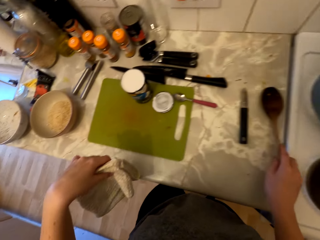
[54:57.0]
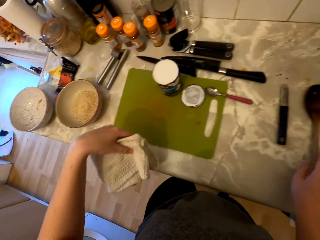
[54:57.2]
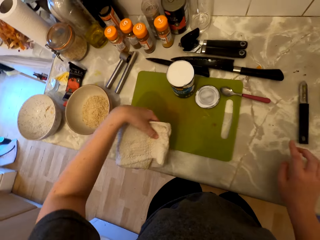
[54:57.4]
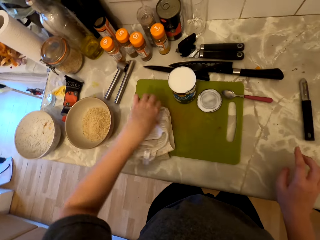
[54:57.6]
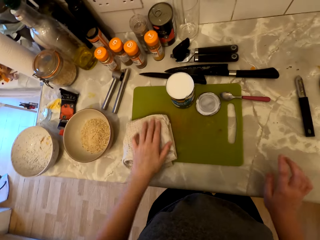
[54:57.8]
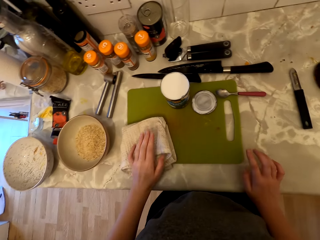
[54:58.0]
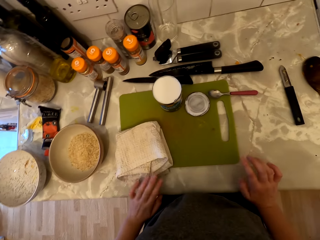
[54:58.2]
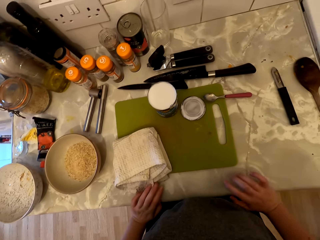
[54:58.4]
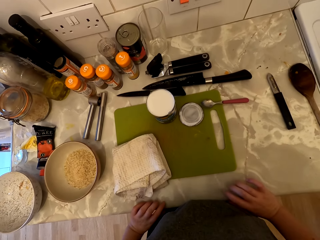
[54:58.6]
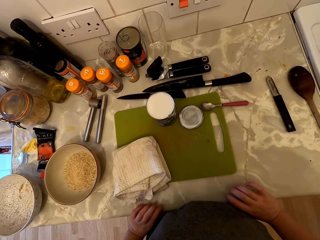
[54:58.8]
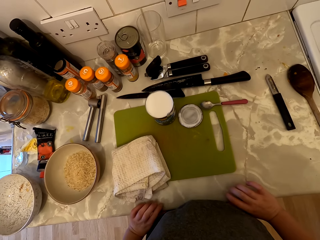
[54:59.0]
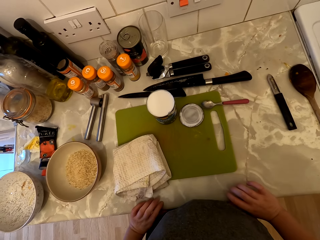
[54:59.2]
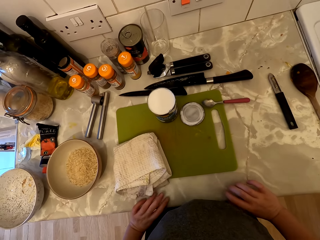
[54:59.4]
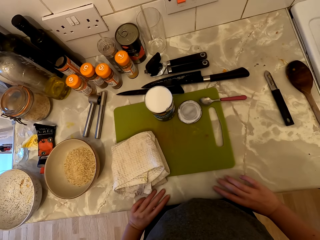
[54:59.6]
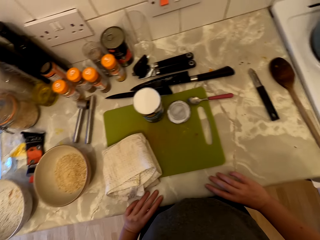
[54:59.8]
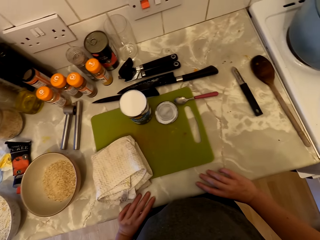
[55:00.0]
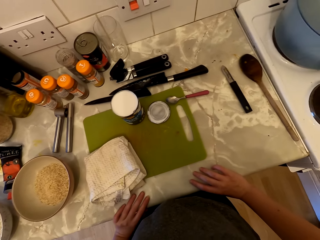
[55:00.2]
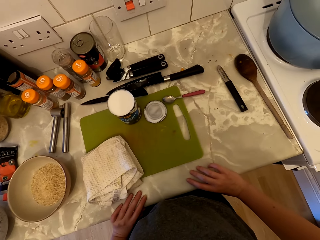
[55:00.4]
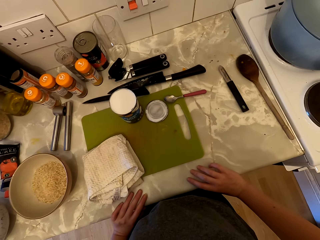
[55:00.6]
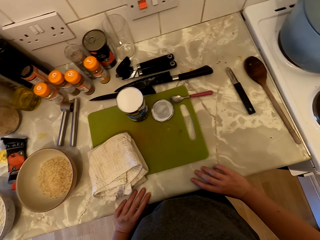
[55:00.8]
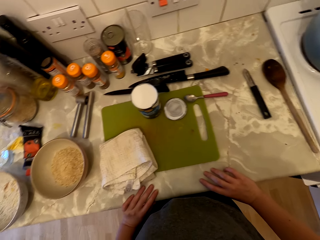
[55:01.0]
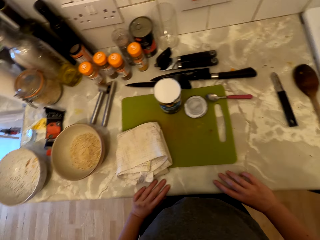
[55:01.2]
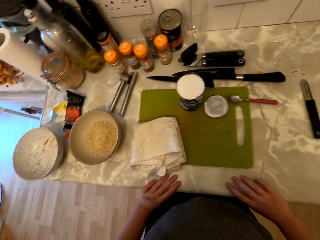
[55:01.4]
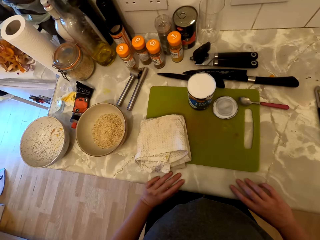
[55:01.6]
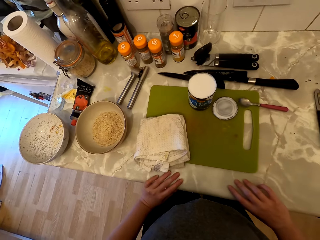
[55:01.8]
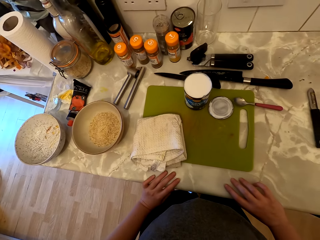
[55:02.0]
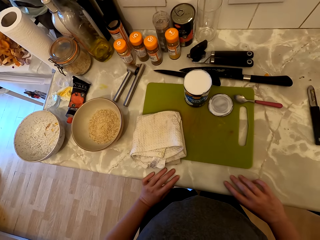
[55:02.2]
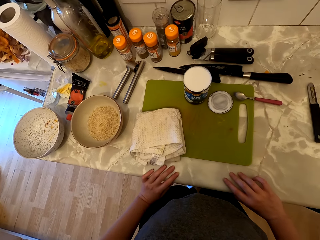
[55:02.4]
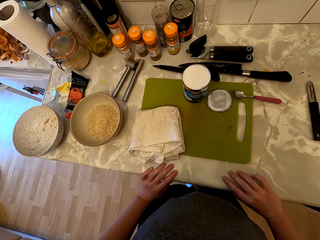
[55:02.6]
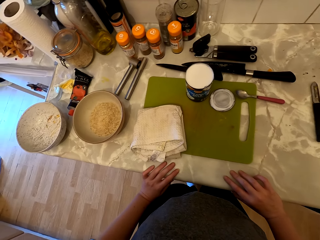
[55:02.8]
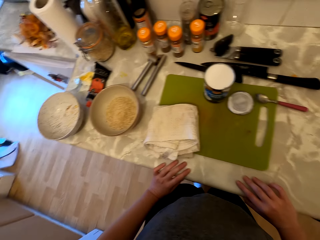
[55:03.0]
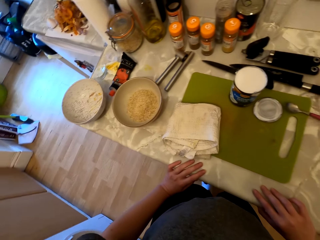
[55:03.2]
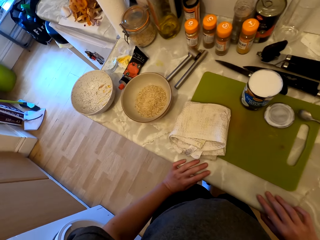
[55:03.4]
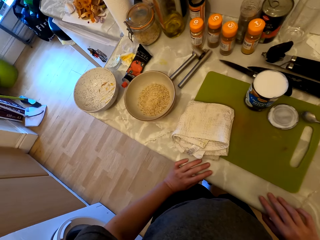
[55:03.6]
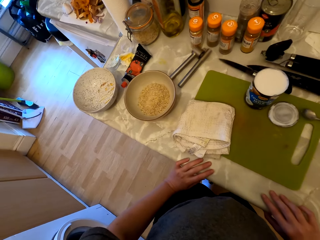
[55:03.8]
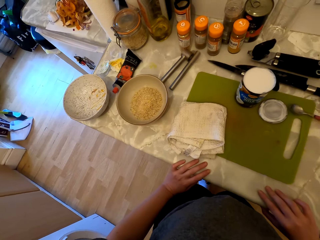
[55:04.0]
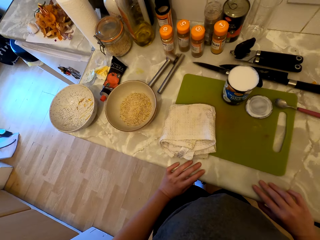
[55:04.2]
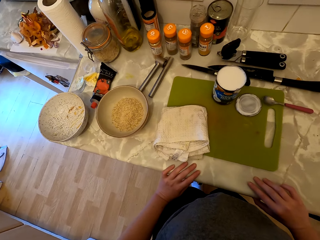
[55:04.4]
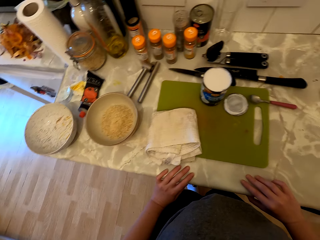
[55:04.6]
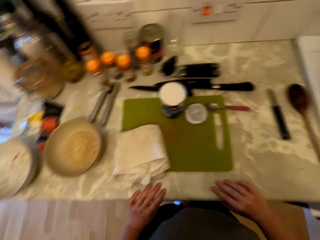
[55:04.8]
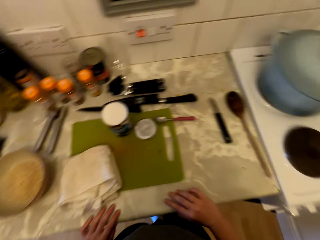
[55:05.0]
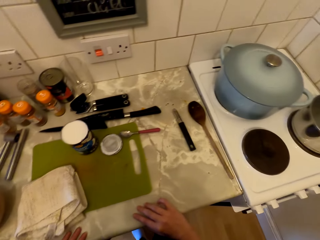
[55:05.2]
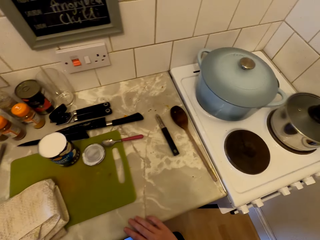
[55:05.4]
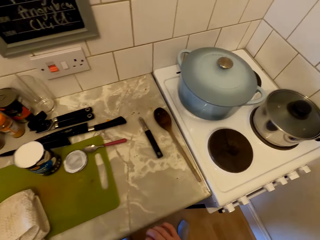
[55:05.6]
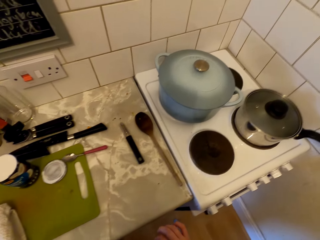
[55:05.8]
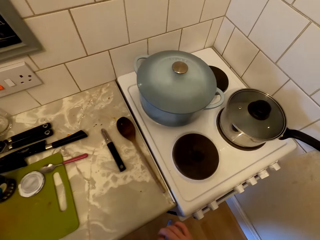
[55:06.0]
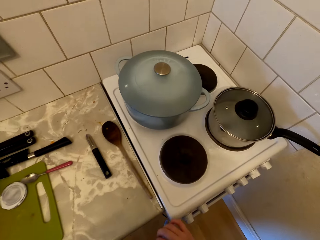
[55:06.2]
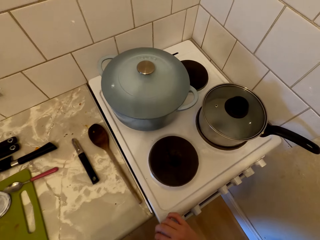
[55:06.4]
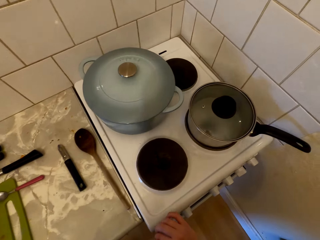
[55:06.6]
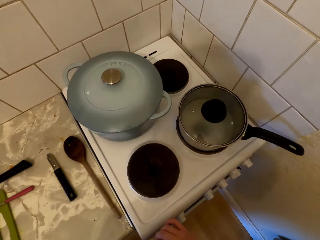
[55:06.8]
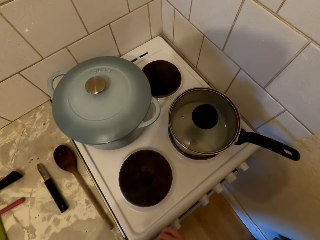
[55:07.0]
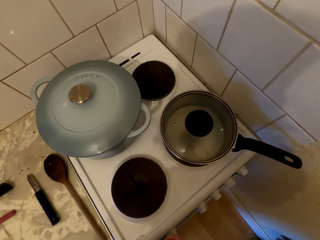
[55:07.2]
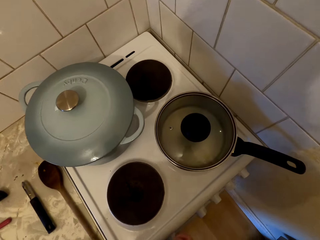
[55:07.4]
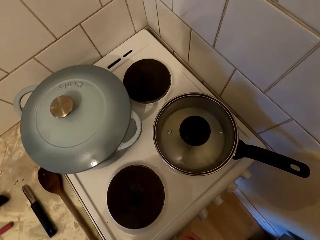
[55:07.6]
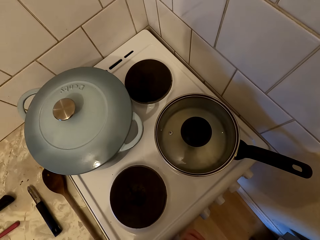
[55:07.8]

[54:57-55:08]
The camera wearer puts the cooking stick on the countertop. They put the kitchen towel on the countertop. They look around. They walk.

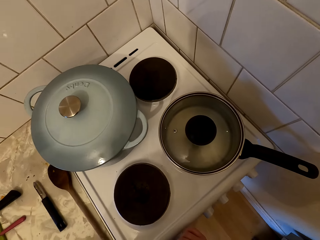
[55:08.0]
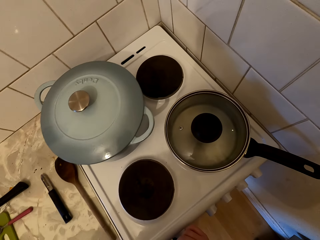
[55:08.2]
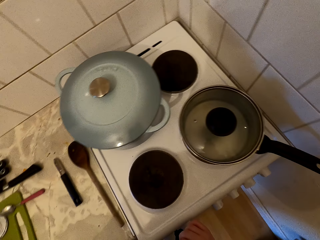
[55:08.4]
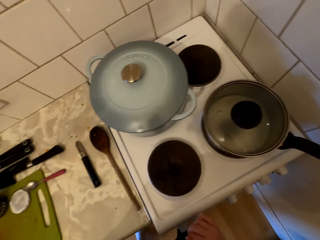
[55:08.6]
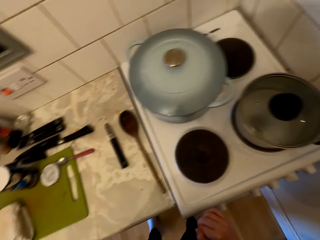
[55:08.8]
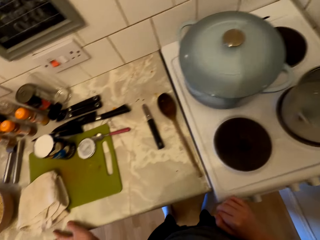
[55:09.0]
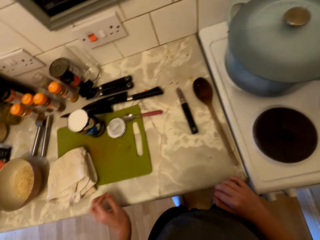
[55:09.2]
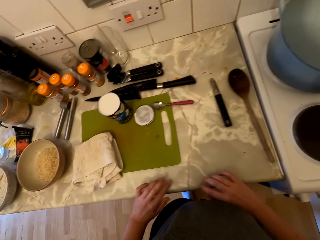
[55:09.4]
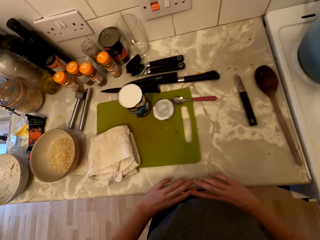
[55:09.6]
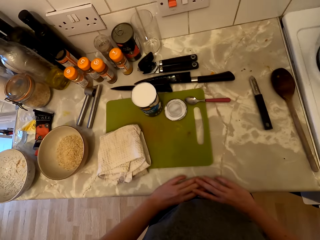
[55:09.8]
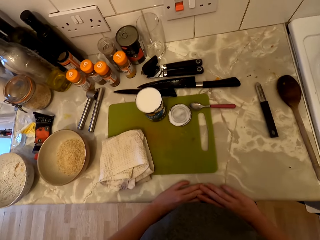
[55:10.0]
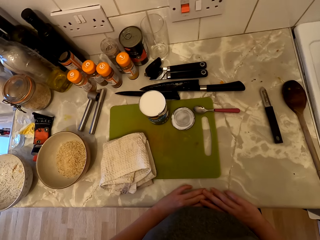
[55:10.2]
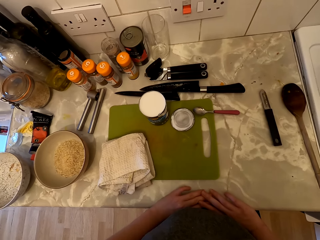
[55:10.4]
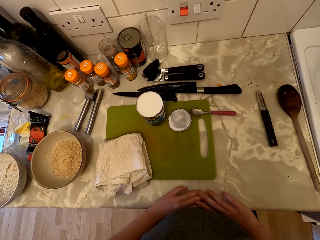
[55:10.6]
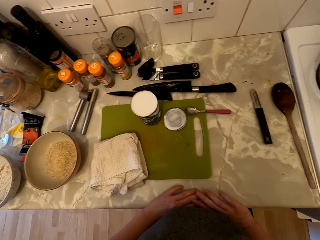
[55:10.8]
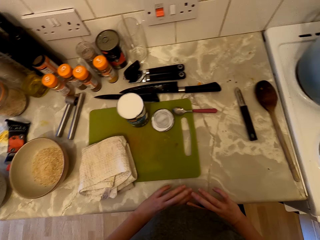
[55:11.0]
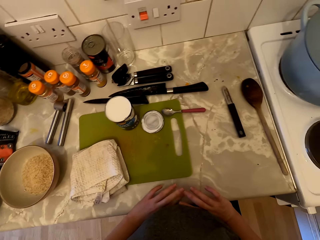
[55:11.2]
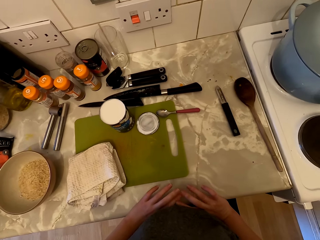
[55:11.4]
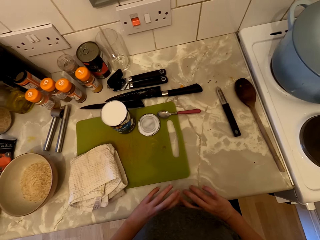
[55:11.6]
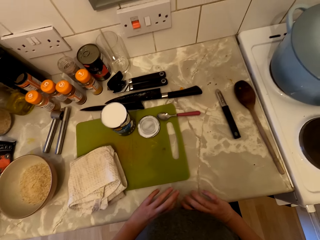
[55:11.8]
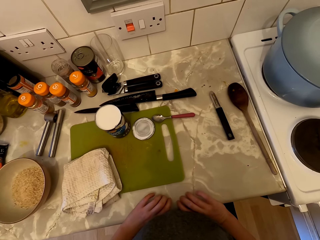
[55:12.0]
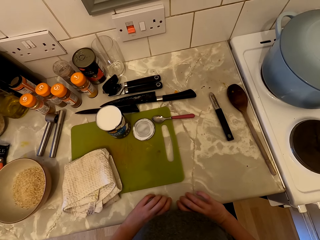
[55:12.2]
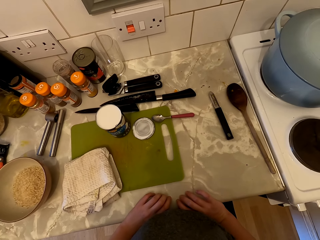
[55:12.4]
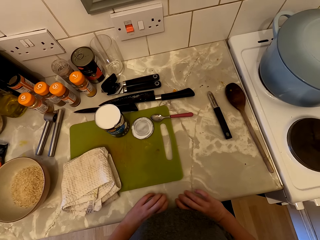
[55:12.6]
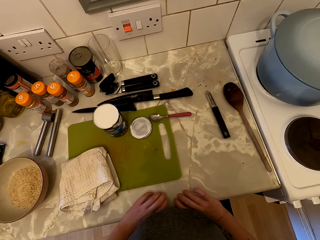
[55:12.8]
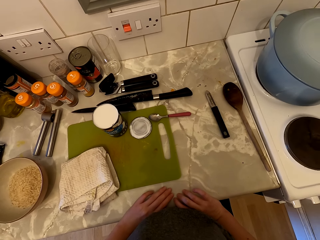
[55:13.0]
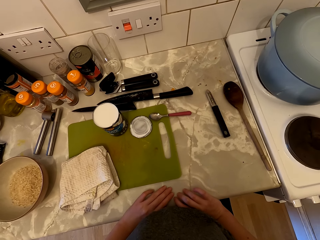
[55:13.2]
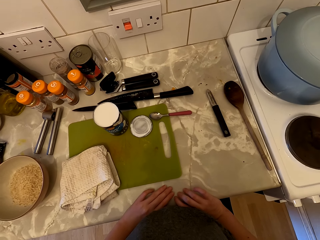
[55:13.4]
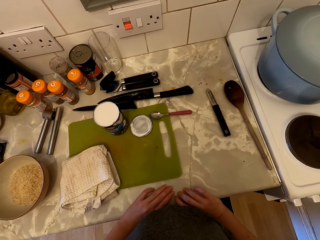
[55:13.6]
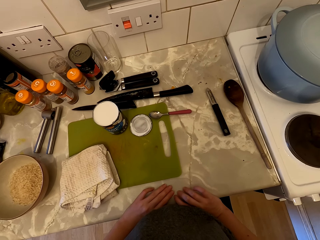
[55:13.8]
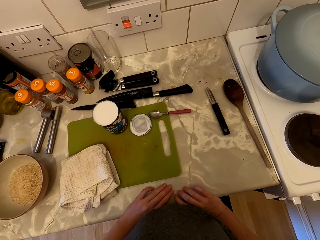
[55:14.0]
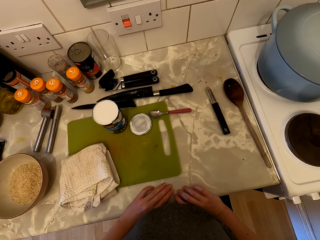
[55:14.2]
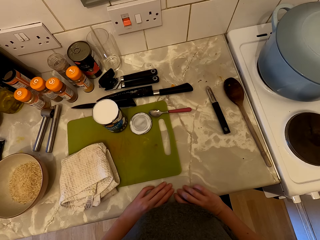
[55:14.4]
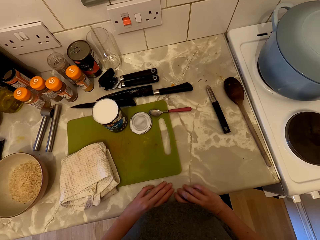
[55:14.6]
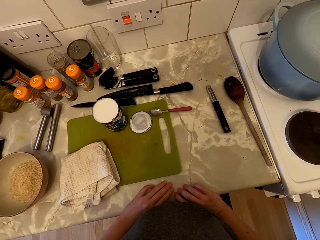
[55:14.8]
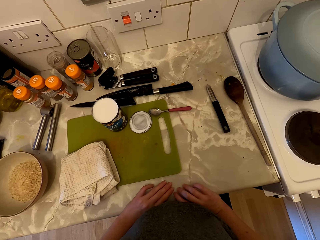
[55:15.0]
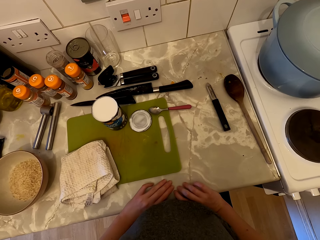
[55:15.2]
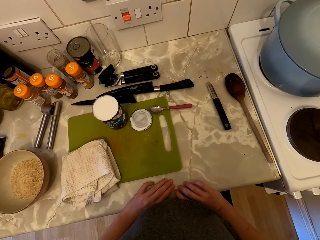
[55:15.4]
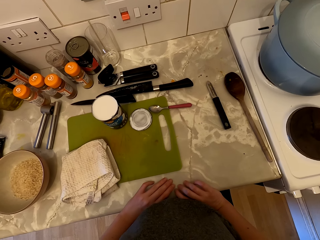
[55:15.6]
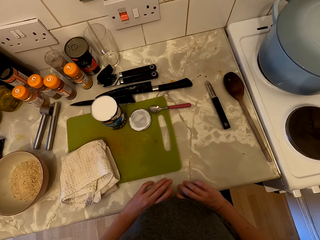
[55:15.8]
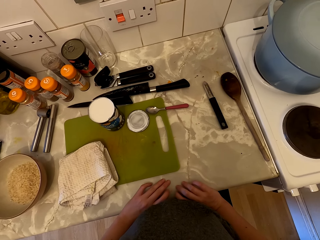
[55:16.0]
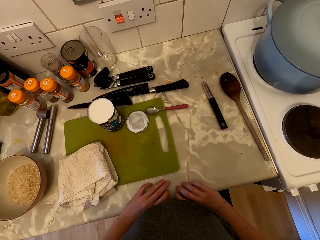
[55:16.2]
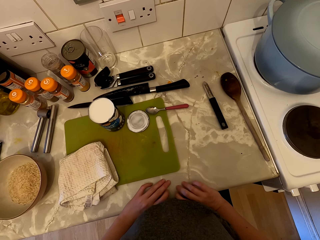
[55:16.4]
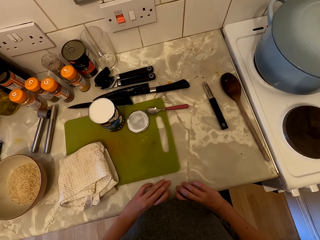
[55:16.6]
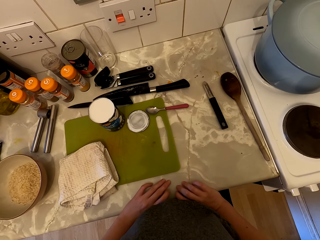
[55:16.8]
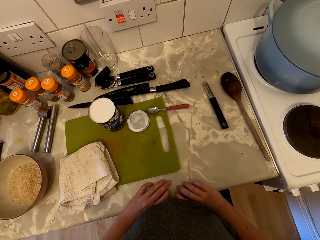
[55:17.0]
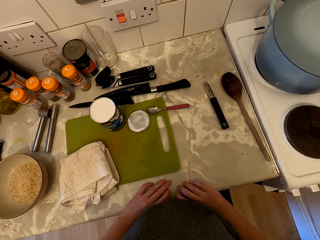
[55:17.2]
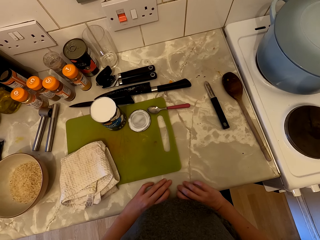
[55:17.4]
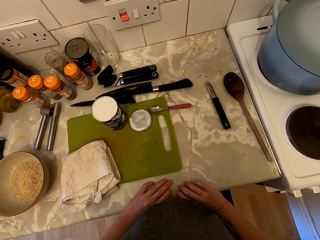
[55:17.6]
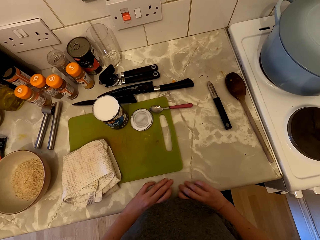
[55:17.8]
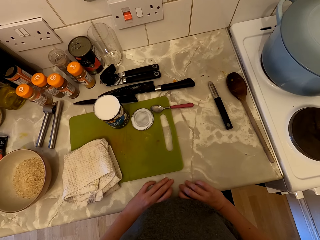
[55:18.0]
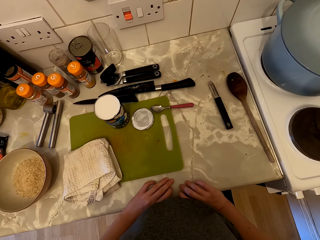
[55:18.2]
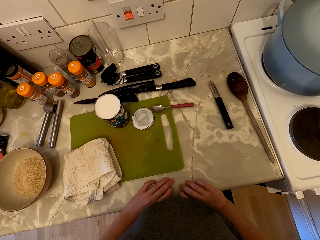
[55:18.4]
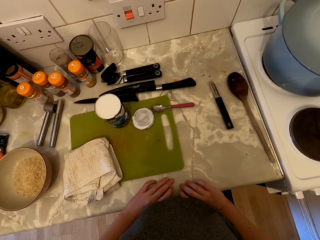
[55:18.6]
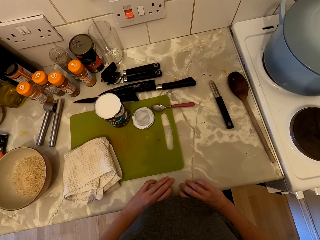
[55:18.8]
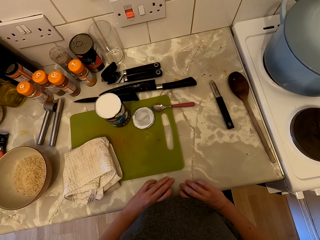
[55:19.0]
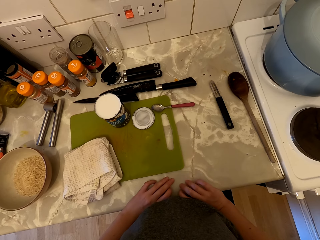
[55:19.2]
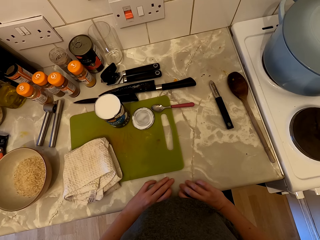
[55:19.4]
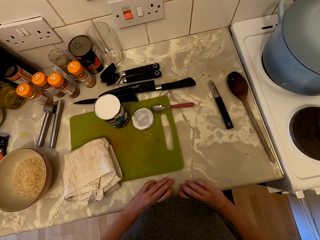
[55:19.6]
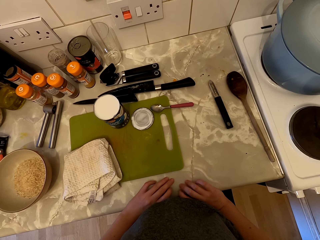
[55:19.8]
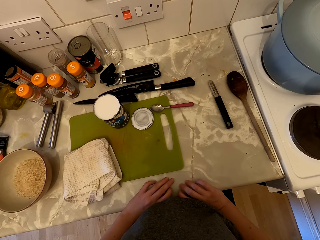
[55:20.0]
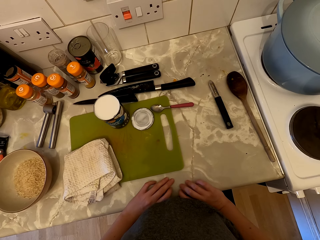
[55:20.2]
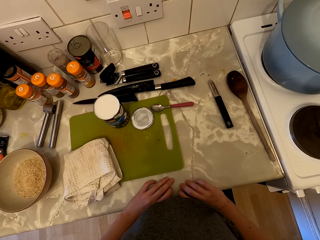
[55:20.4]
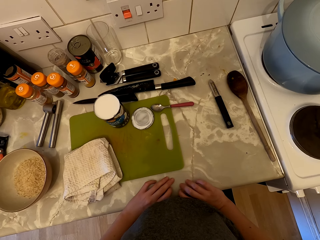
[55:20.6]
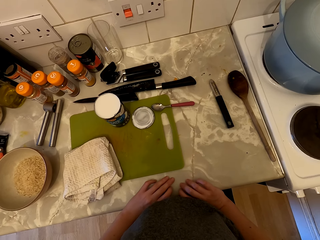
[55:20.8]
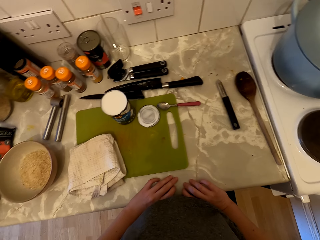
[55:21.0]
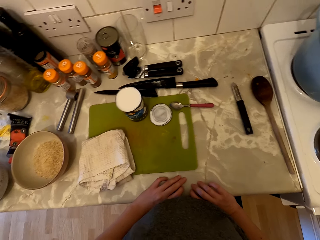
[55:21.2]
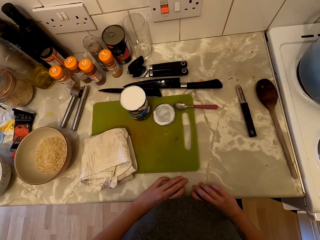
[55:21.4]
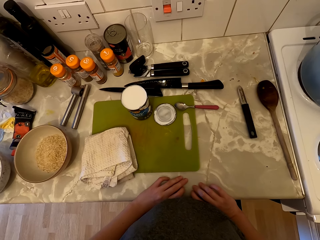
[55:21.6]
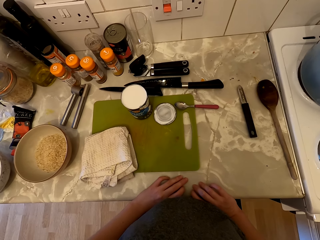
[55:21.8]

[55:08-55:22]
The camera wearer looks at the water in the cooking pot. She walks and looks around. She looks around again. She hits her fingers on the counter.
